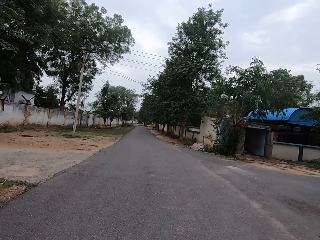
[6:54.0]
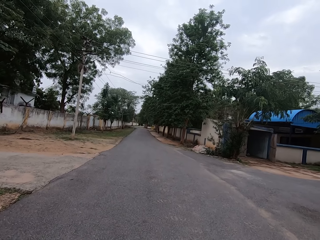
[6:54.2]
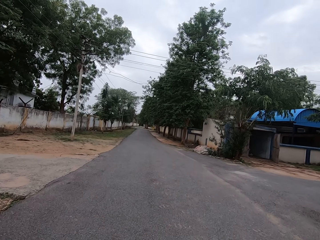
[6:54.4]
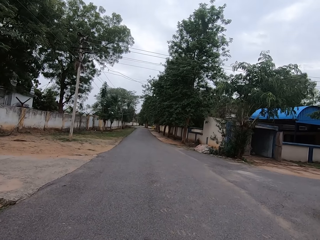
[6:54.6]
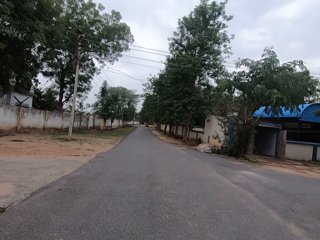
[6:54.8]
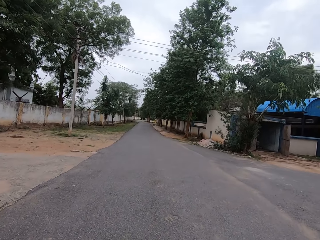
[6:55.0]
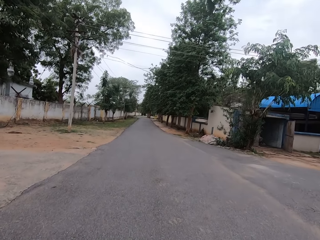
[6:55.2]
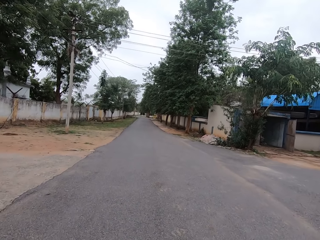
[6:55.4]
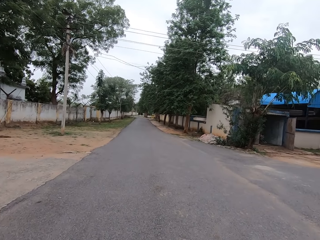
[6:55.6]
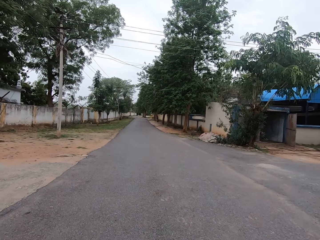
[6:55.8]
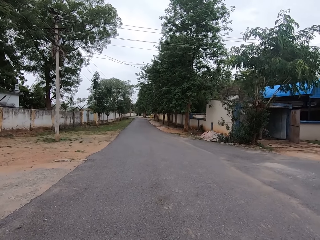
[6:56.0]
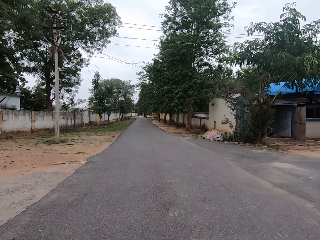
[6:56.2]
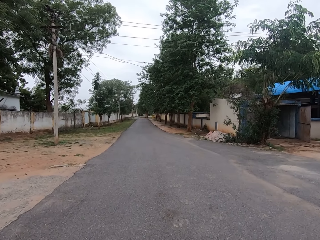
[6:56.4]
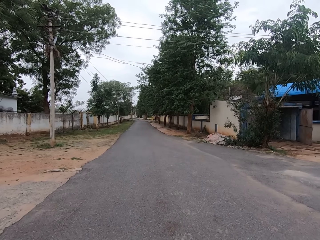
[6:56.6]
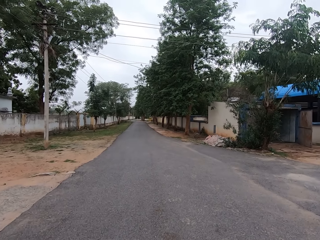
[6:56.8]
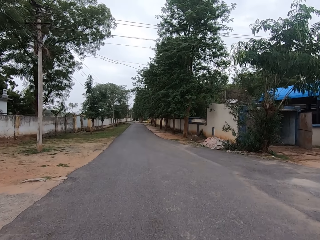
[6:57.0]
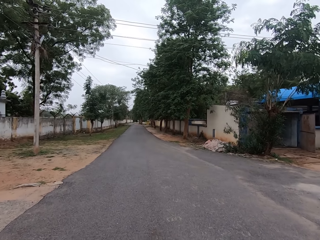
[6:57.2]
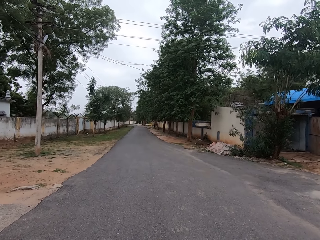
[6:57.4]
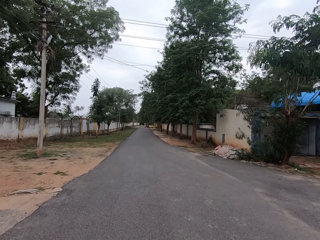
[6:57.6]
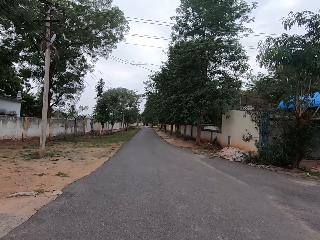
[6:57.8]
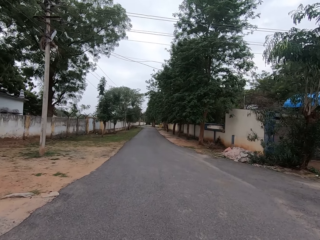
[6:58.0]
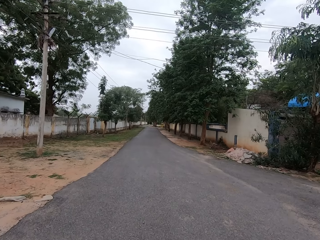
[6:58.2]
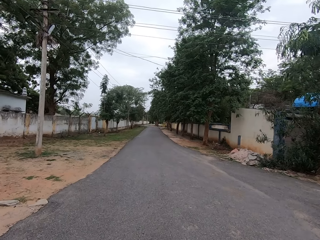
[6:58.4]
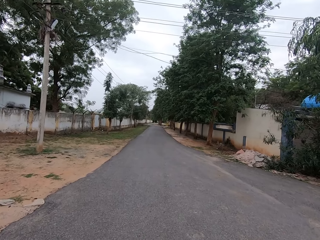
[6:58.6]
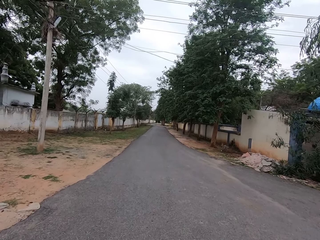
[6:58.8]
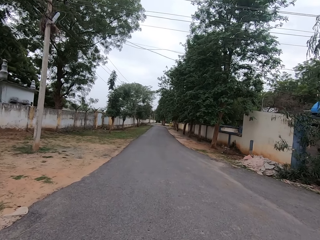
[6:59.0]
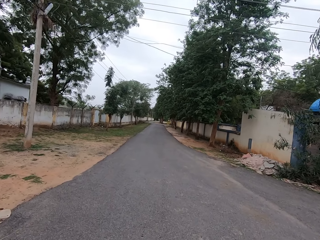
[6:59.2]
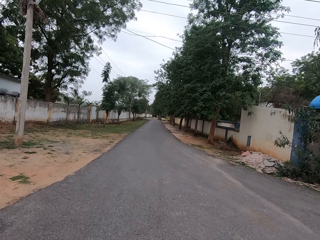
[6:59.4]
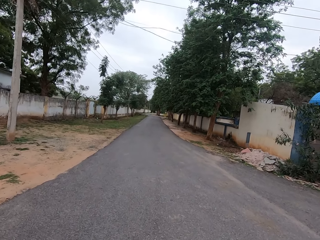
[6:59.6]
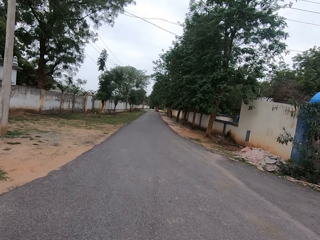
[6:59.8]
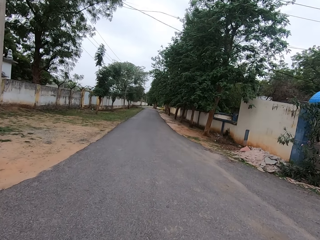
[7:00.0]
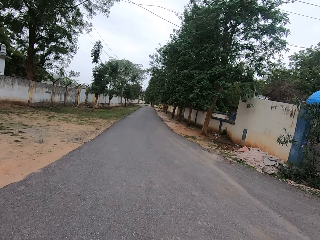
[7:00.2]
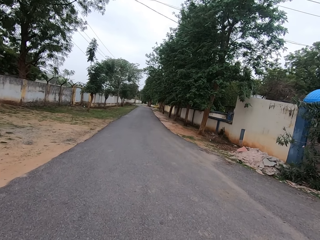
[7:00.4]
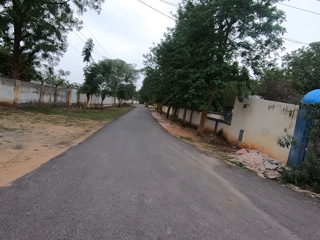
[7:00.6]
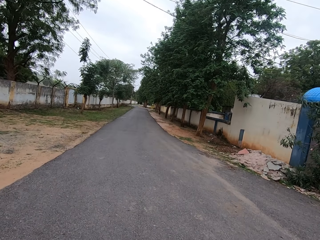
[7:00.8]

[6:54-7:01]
The camera wearer moves the right hand.
